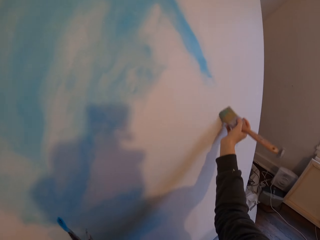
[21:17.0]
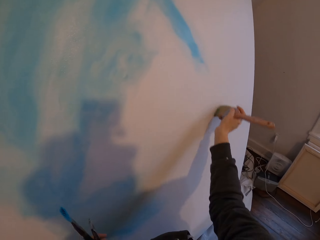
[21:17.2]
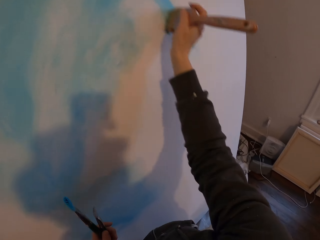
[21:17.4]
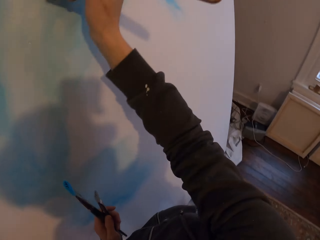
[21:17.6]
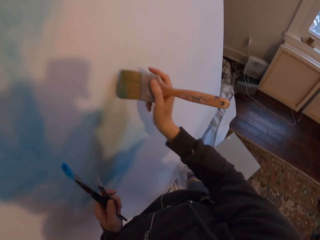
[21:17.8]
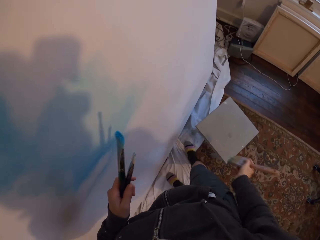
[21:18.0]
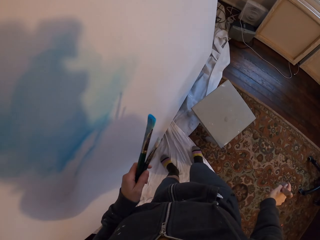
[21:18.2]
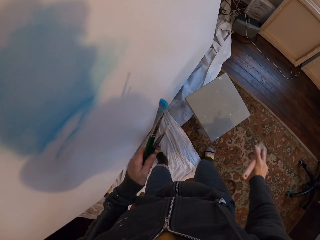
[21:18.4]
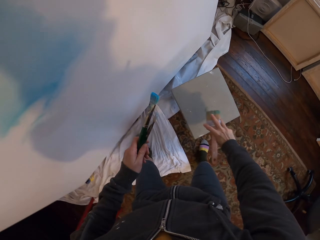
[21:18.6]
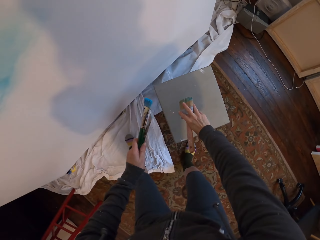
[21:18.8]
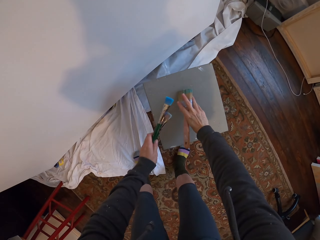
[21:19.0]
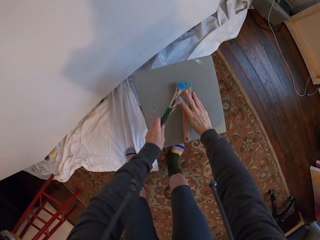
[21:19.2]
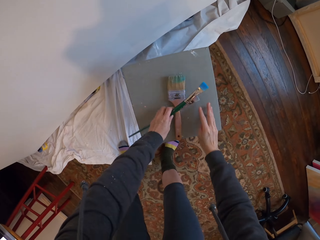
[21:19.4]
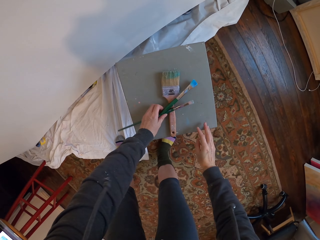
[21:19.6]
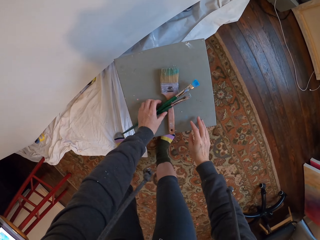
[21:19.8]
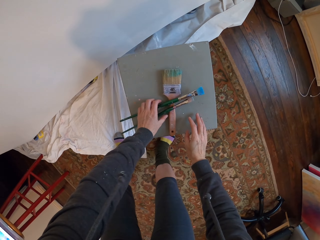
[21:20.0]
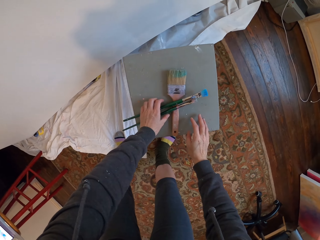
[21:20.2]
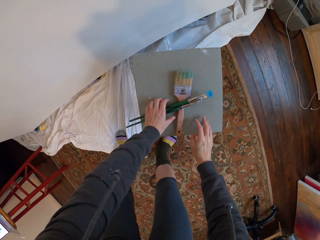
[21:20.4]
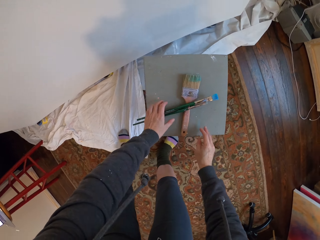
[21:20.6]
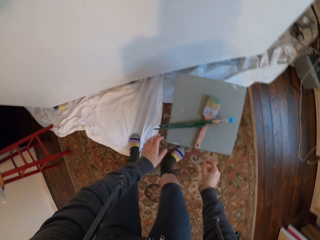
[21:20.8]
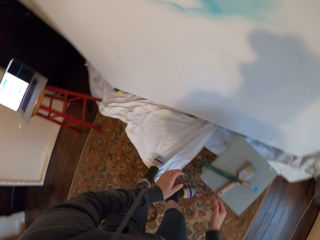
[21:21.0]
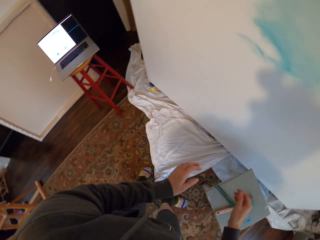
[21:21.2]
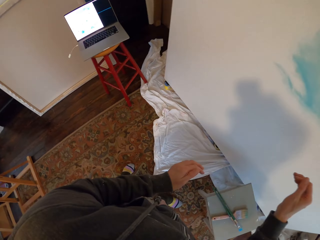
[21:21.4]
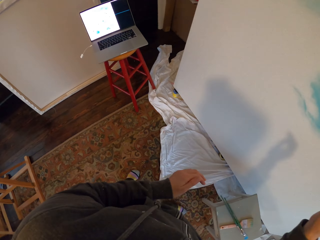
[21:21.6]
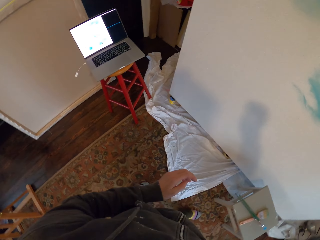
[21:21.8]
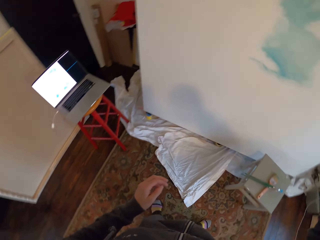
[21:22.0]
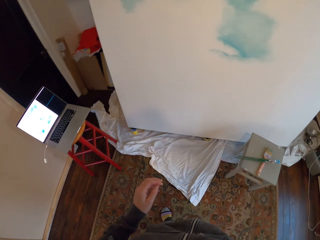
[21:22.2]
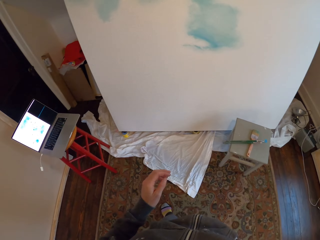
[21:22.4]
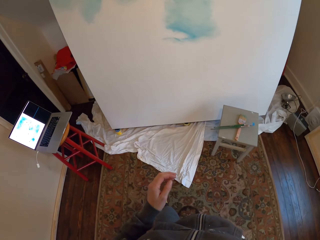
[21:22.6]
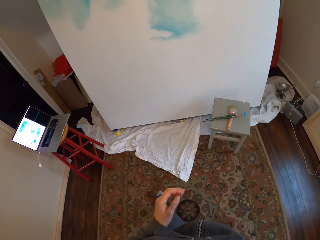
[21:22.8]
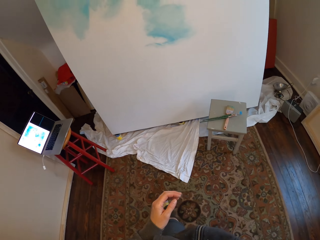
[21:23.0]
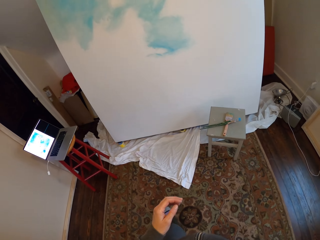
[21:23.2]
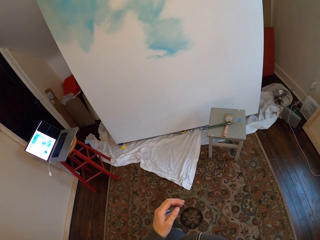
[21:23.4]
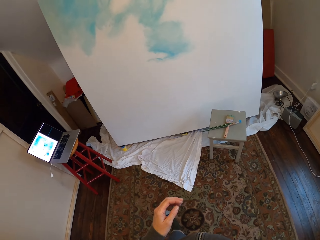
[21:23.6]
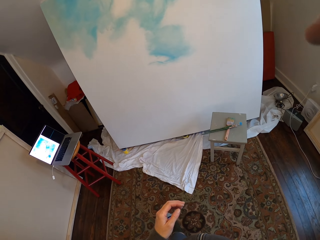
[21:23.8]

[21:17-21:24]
The camera wearer walks around. They drop the paintbrush. They drop the paintbrush again. They walk around. They lift the hand.
